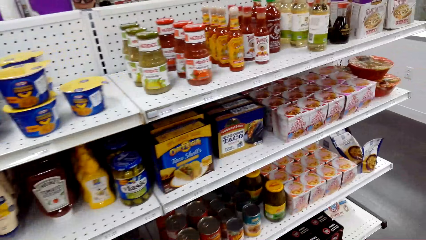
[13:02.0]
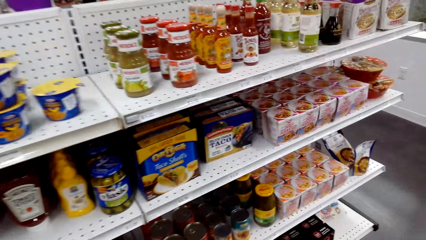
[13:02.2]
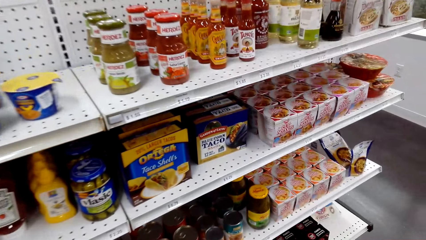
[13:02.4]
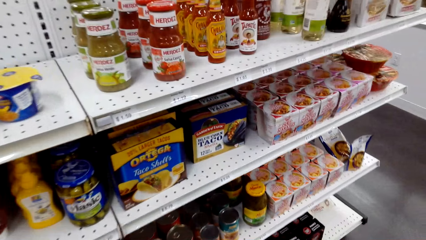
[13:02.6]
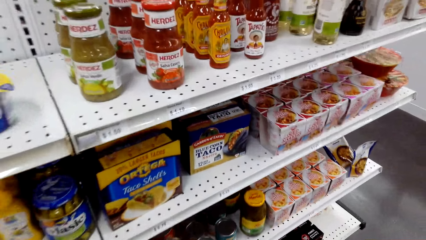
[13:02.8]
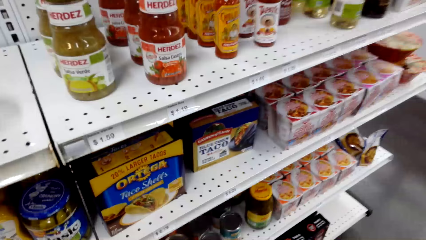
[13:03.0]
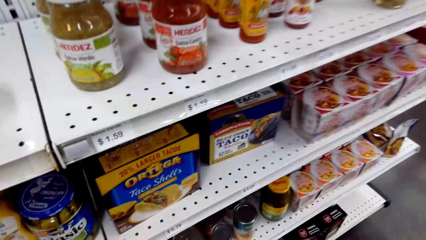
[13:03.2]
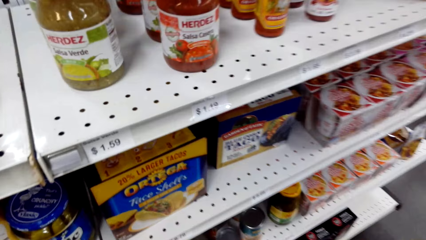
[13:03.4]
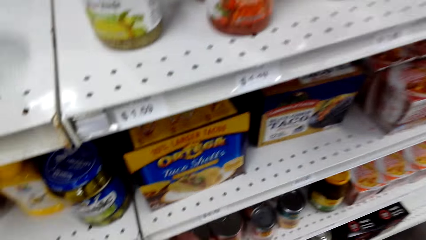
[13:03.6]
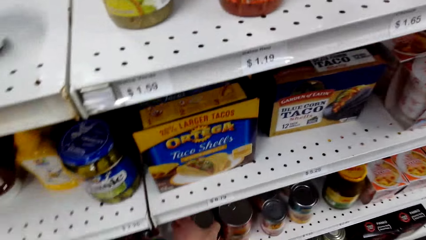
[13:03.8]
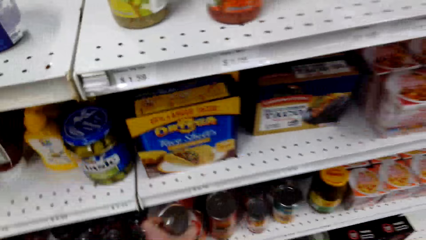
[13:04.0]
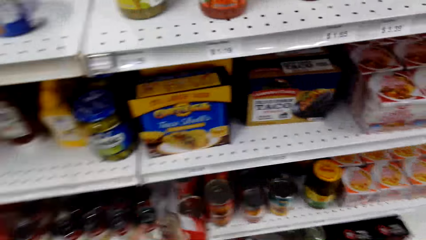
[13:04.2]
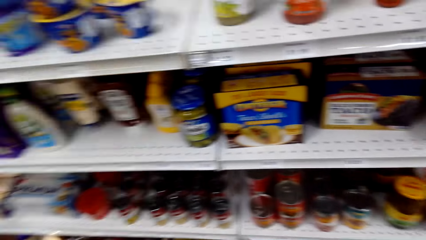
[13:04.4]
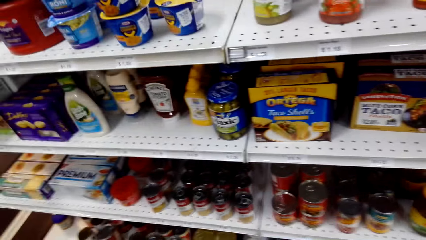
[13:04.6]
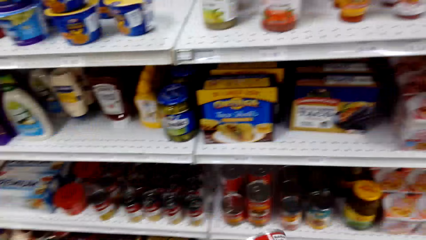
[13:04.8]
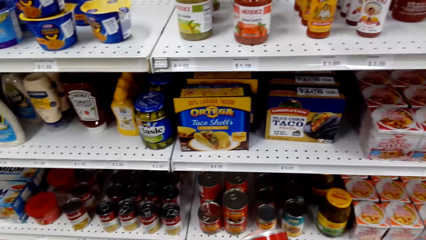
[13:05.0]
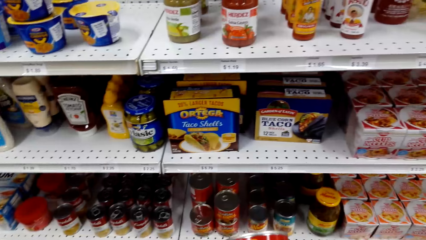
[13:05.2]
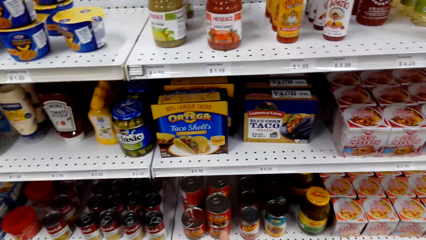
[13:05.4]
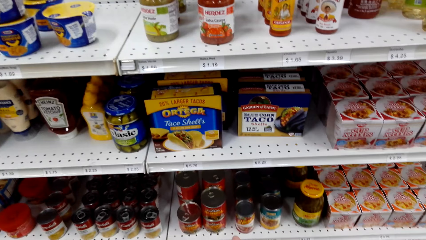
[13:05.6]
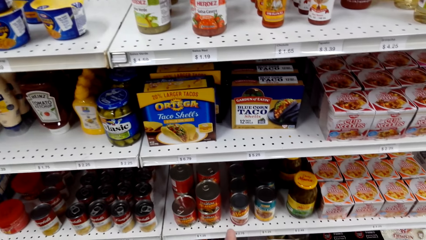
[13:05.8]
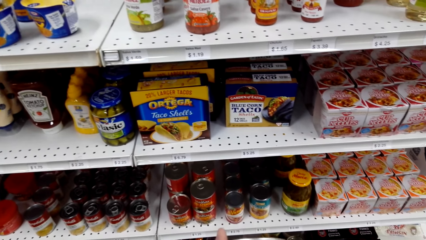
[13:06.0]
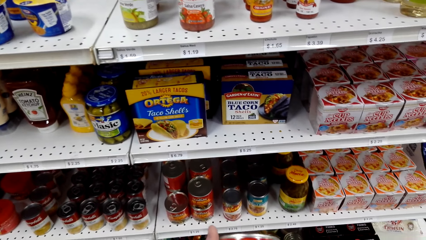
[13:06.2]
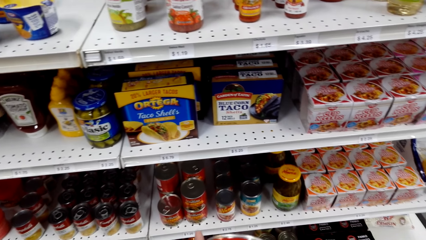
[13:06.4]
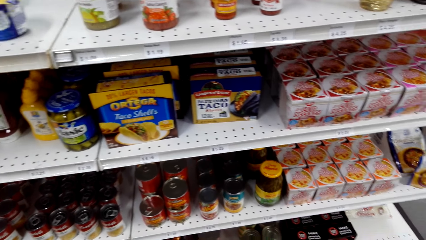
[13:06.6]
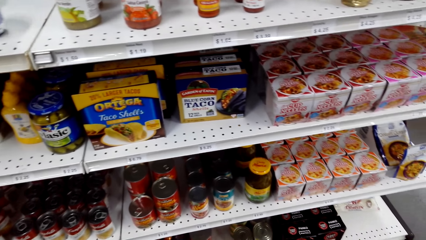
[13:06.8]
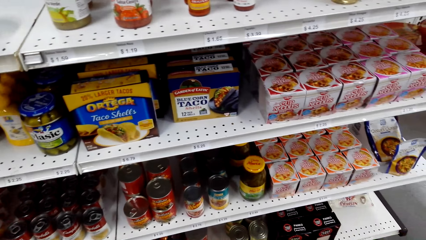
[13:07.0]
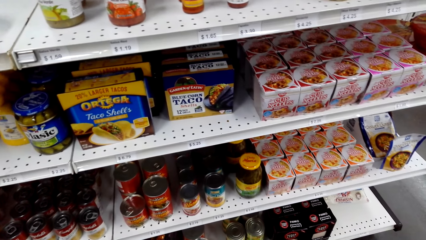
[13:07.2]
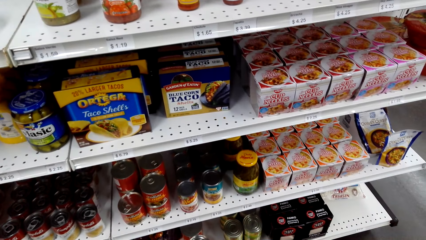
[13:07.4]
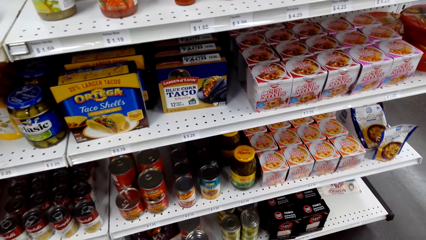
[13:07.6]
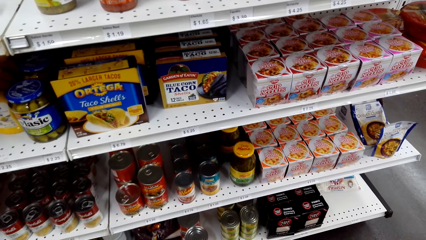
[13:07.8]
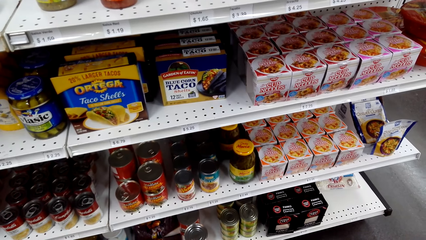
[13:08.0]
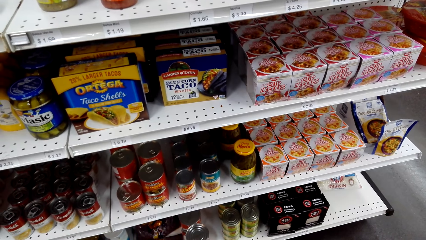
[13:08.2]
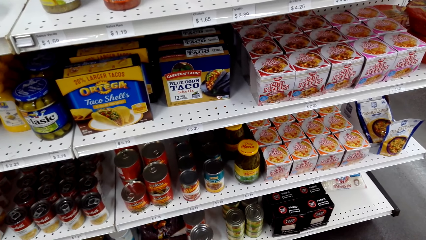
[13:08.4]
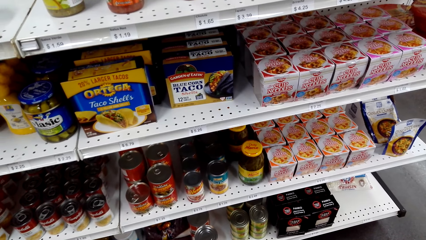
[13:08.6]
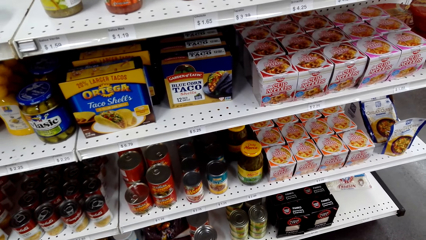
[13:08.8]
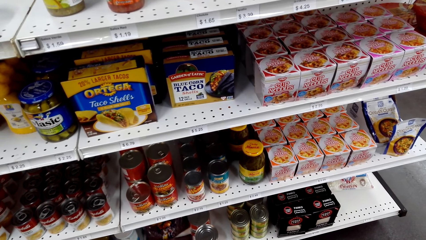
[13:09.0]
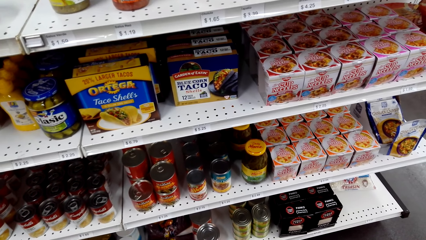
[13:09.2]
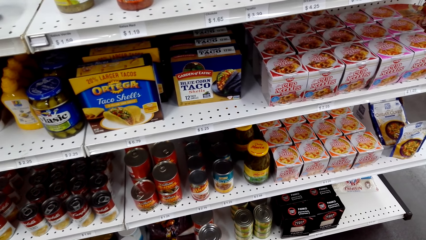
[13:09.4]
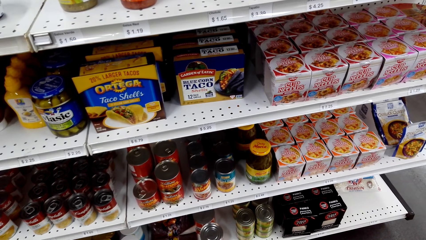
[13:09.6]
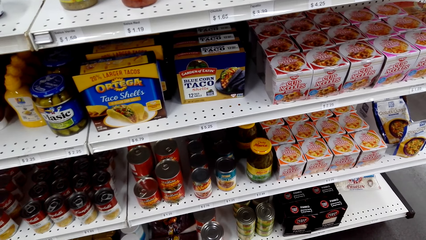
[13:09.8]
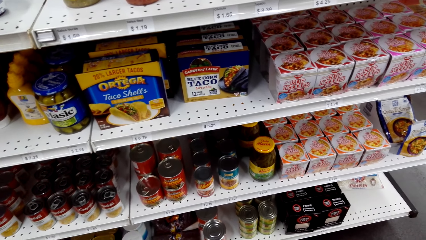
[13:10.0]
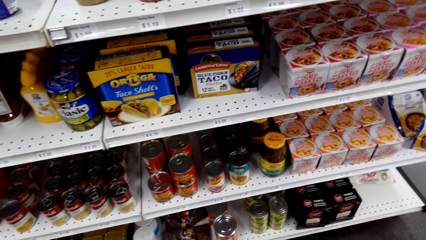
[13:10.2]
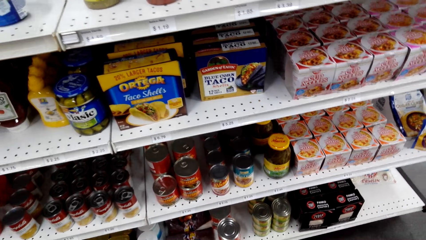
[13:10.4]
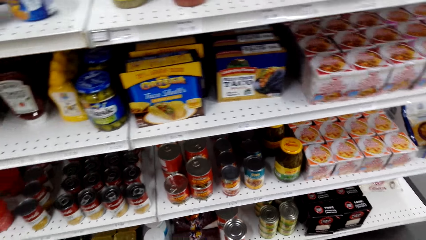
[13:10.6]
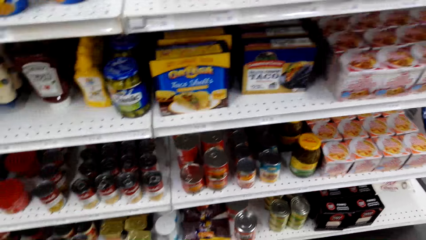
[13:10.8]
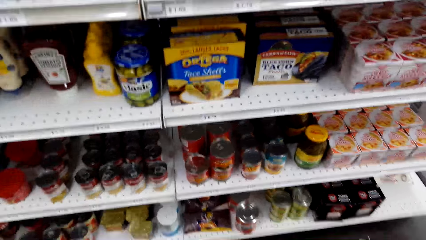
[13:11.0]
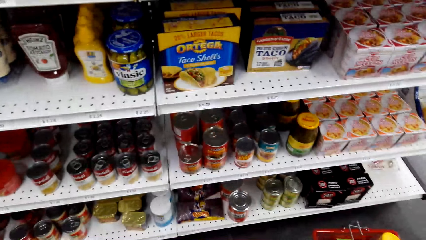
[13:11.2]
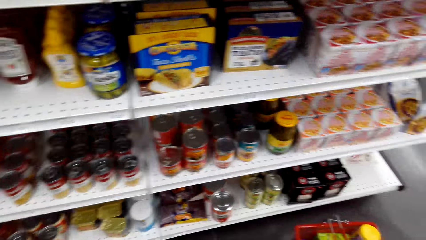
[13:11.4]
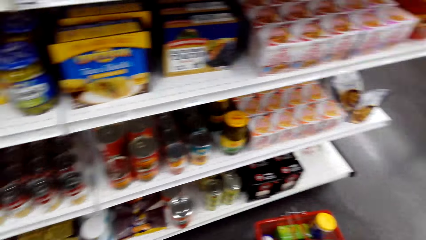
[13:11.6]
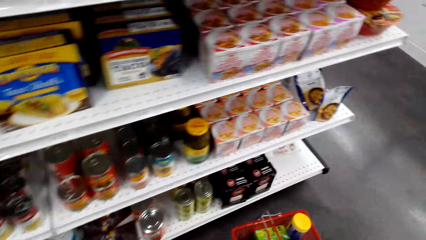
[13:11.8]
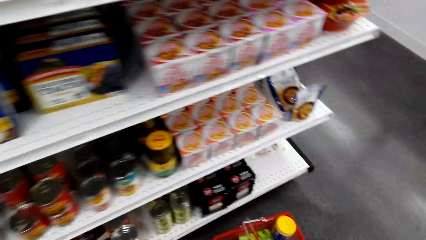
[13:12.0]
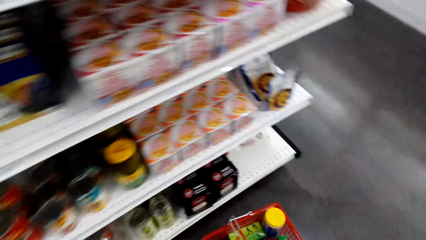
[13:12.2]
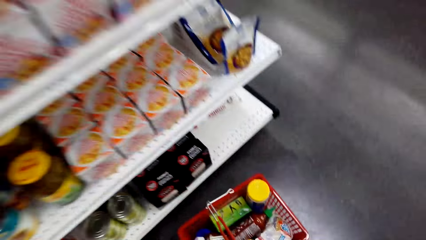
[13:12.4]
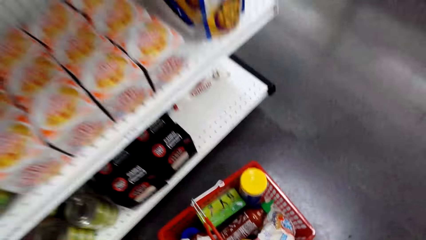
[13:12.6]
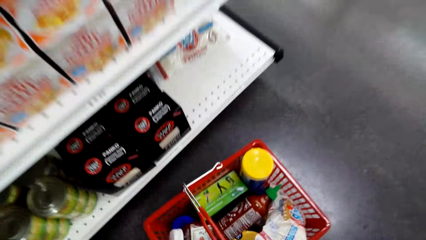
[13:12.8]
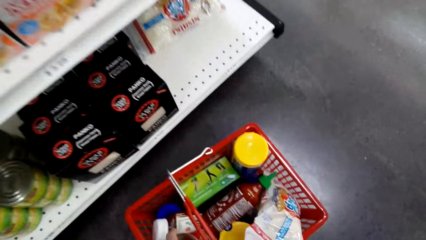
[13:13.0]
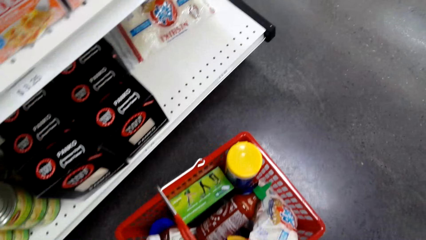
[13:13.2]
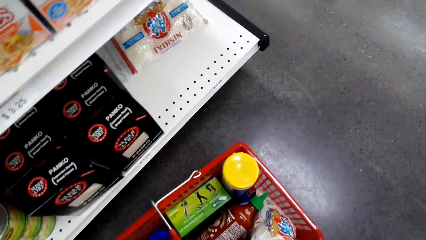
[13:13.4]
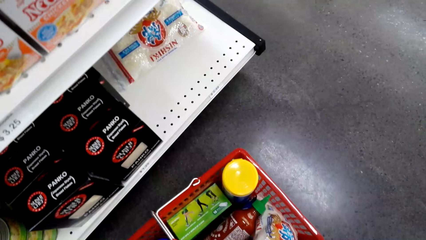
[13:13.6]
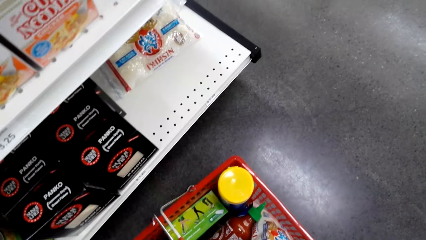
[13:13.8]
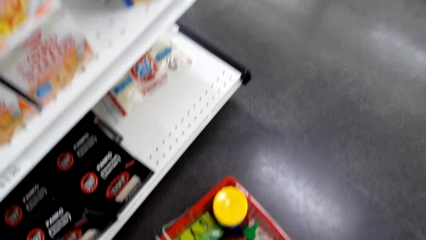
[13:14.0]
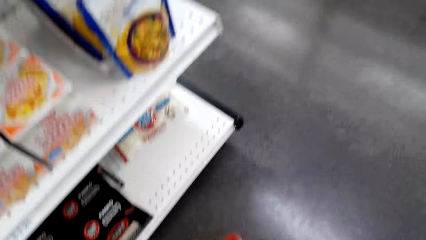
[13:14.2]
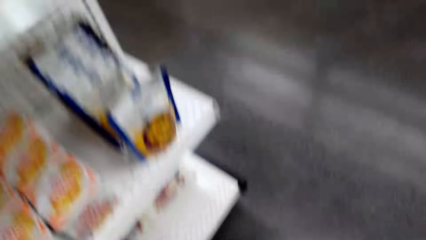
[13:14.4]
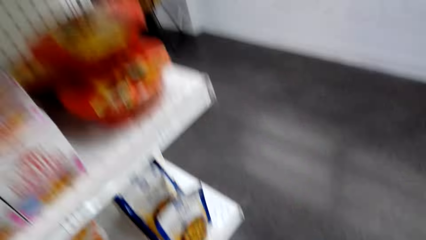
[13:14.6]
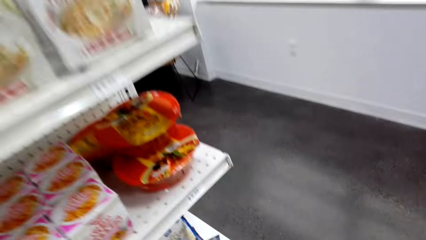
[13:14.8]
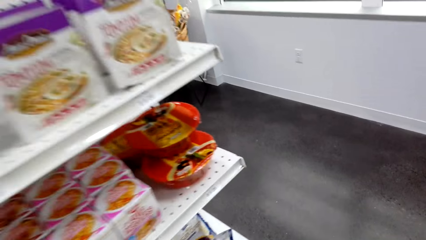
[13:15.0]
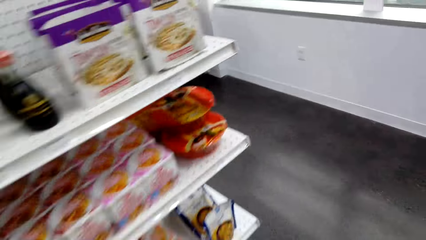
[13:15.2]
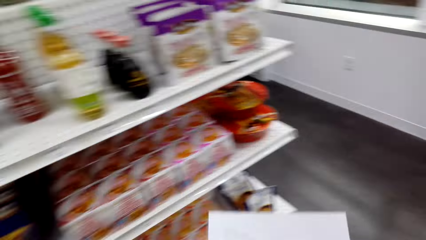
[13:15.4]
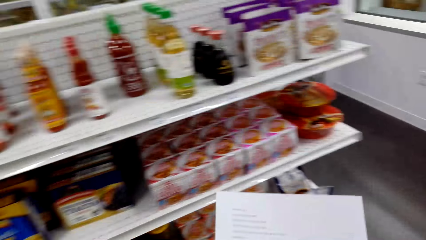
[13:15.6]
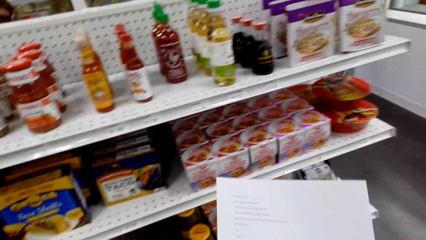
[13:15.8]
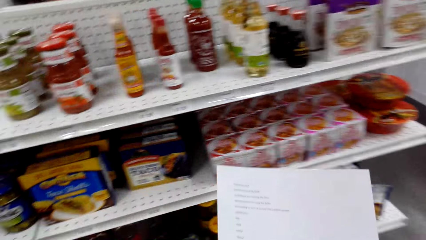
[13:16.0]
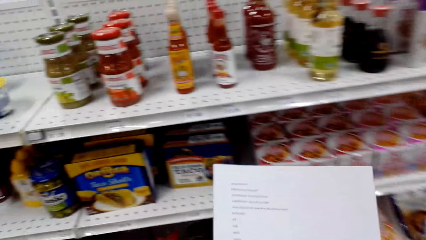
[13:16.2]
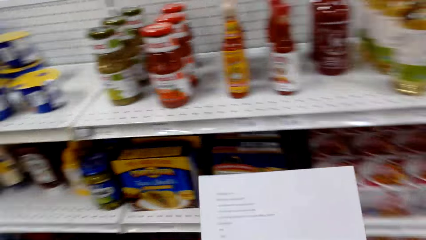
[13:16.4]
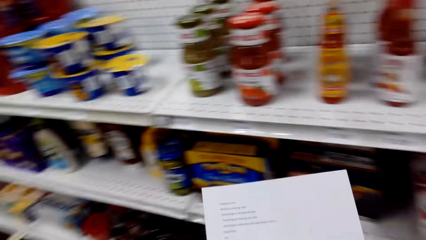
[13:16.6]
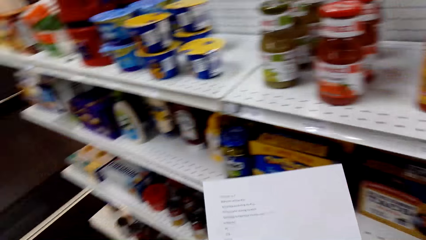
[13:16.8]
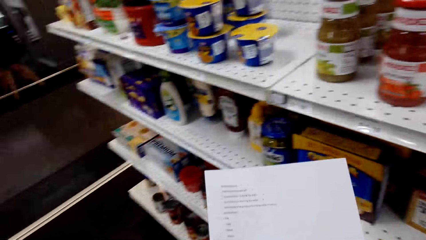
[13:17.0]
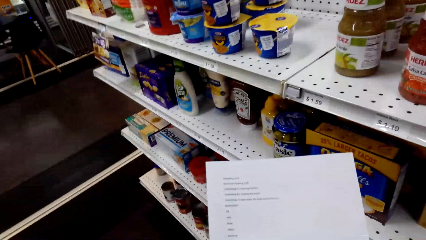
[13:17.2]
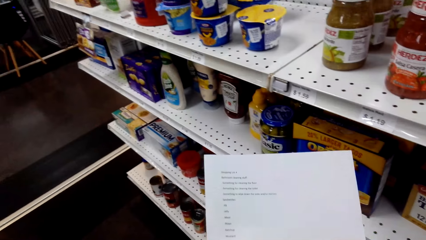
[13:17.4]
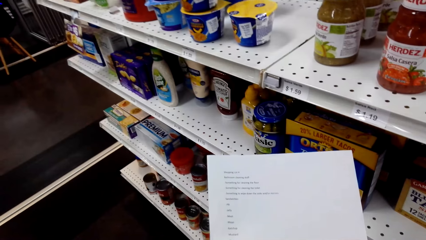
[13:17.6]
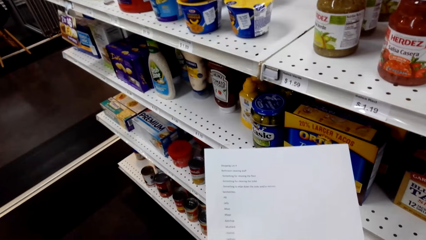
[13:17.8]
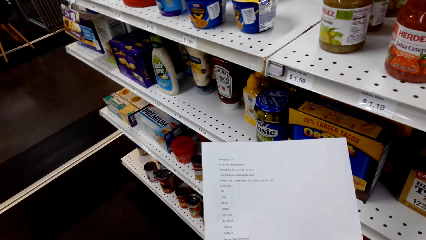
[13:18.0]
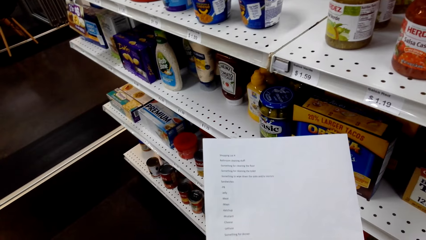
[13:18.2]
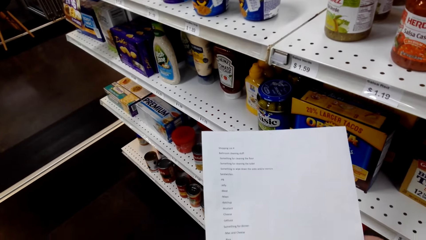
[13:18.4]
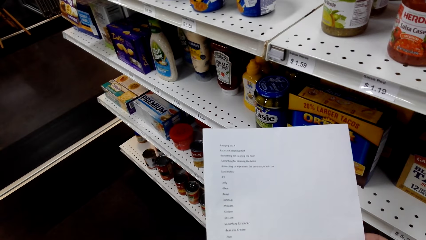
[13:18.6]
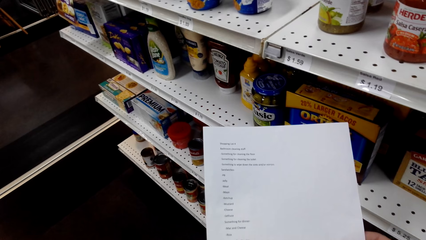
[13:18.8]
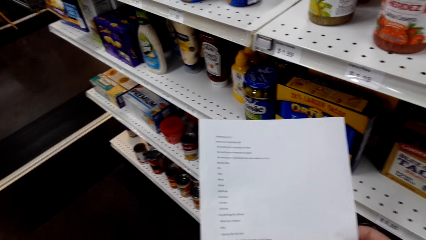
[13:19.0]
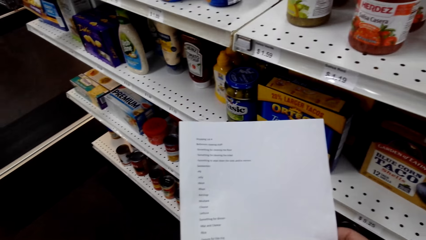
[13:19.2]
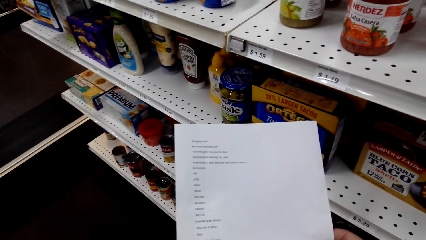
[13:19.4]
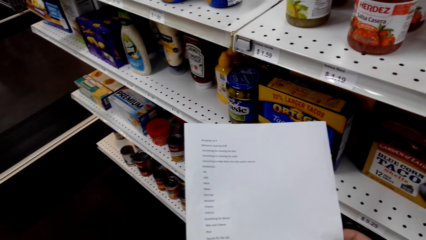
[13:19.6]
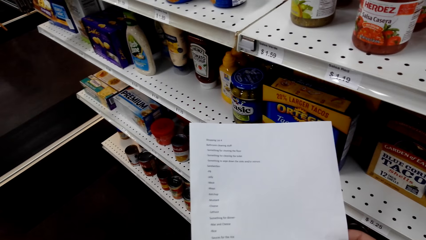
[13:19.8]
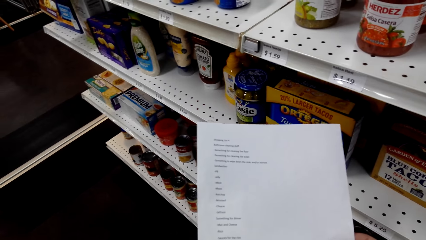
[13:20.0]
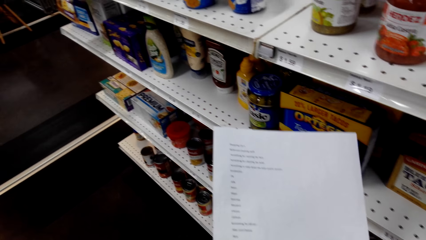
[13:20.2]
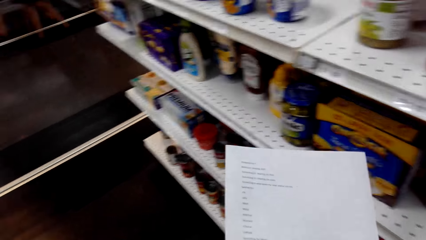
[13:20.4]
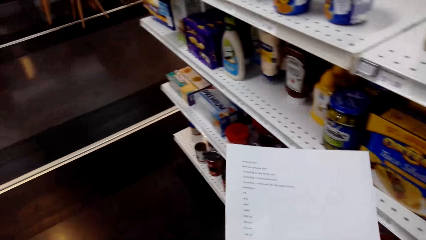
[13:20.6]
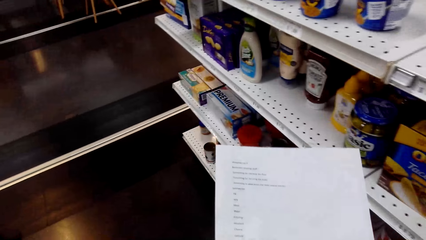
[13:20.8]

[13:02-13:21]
The camera wearer picks up a container from the shelf. They put something on a shopping basket. They pick up the shopping basket. They pick a paper and look at the paper.
